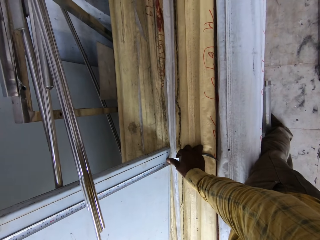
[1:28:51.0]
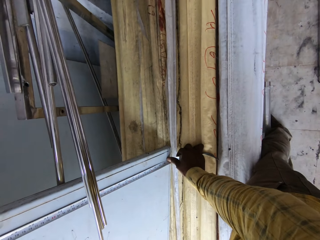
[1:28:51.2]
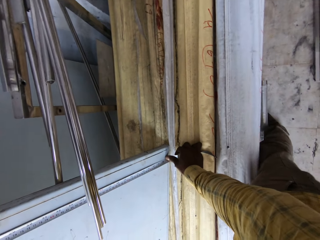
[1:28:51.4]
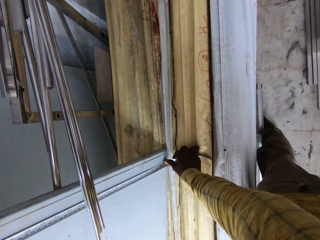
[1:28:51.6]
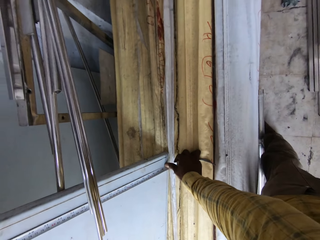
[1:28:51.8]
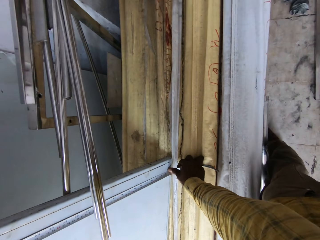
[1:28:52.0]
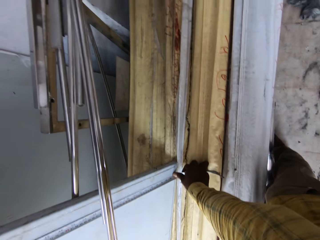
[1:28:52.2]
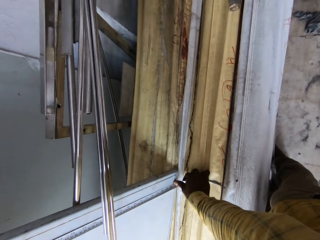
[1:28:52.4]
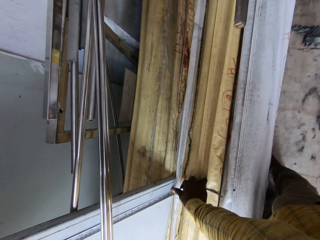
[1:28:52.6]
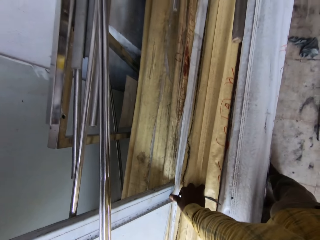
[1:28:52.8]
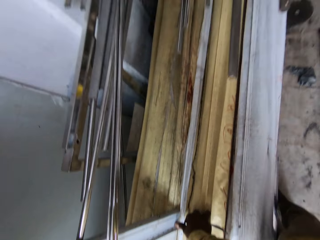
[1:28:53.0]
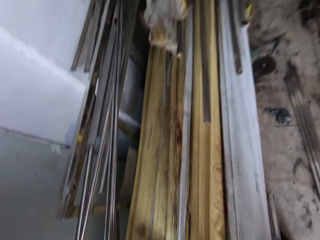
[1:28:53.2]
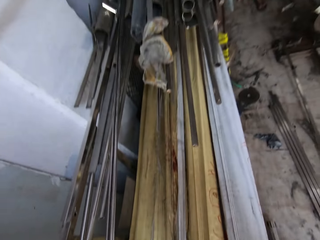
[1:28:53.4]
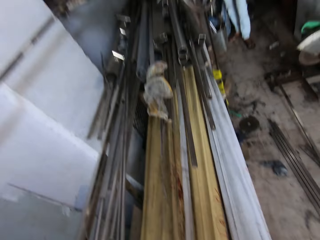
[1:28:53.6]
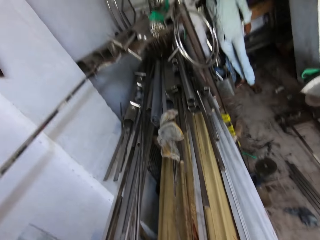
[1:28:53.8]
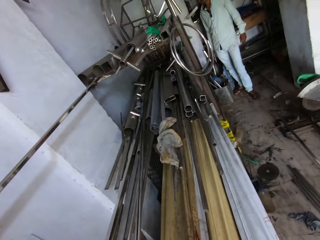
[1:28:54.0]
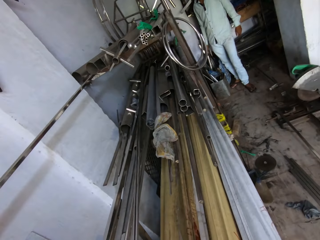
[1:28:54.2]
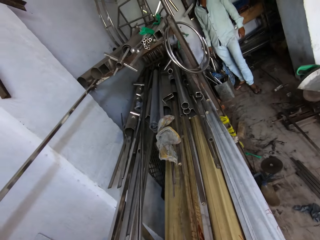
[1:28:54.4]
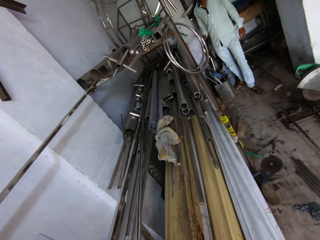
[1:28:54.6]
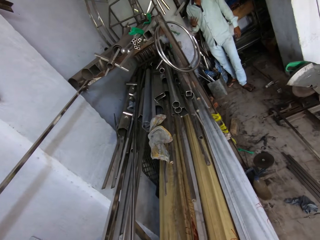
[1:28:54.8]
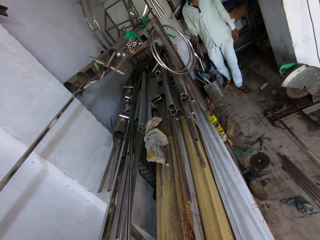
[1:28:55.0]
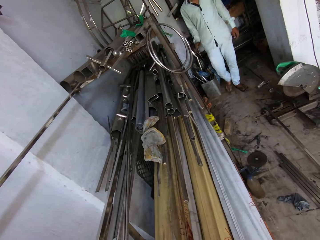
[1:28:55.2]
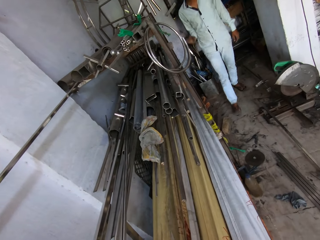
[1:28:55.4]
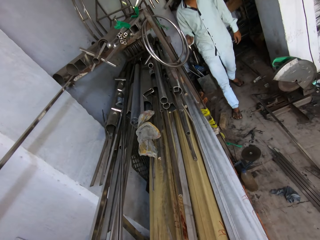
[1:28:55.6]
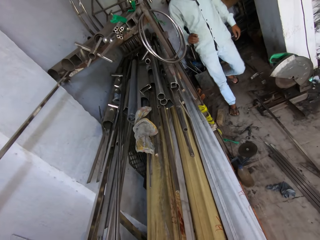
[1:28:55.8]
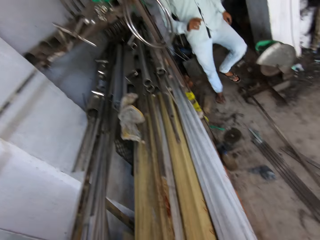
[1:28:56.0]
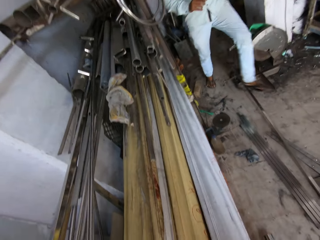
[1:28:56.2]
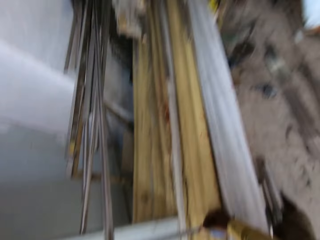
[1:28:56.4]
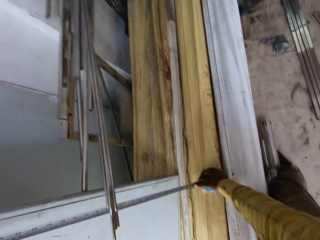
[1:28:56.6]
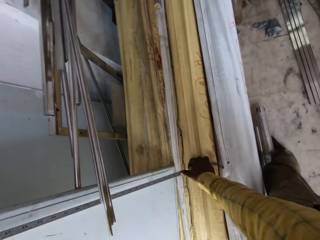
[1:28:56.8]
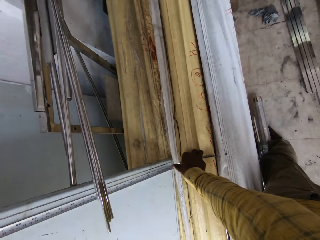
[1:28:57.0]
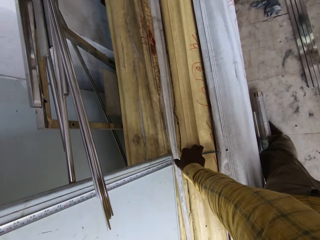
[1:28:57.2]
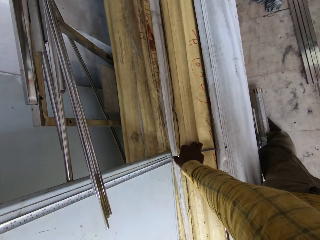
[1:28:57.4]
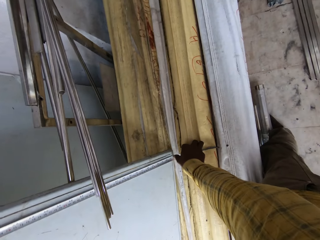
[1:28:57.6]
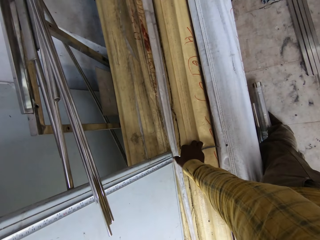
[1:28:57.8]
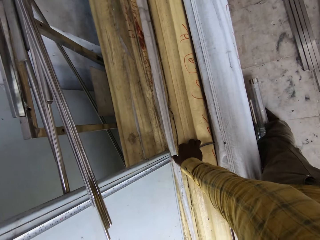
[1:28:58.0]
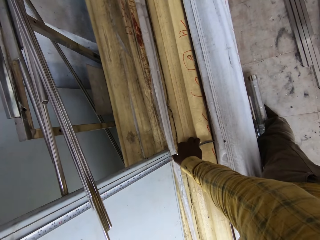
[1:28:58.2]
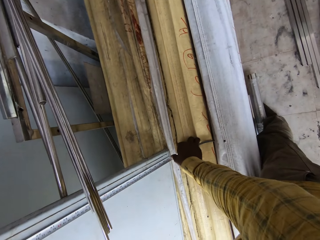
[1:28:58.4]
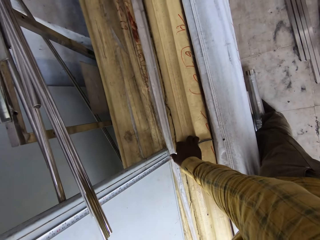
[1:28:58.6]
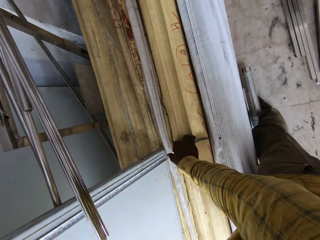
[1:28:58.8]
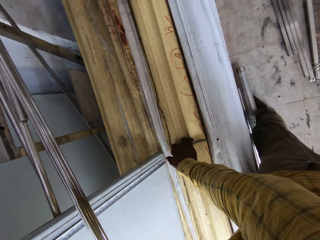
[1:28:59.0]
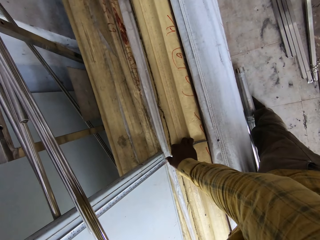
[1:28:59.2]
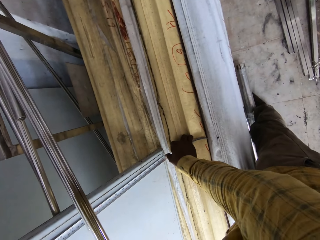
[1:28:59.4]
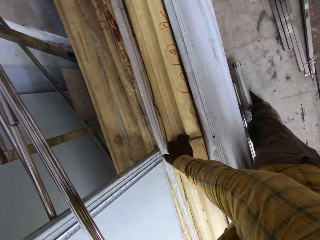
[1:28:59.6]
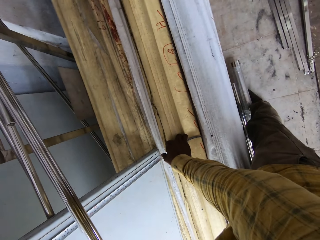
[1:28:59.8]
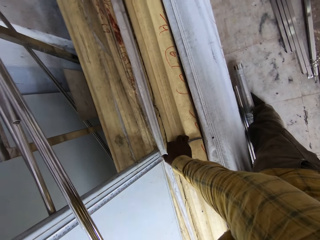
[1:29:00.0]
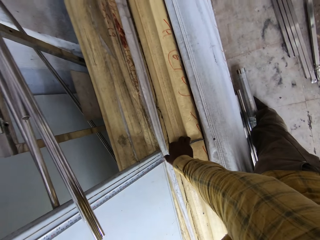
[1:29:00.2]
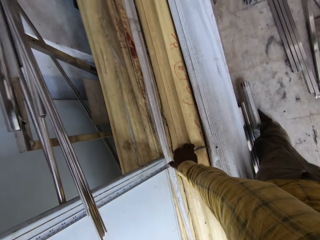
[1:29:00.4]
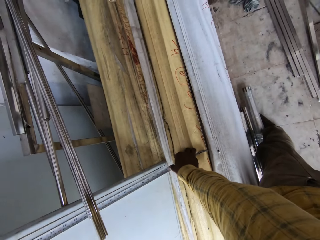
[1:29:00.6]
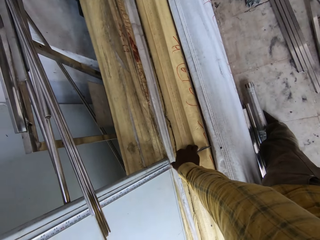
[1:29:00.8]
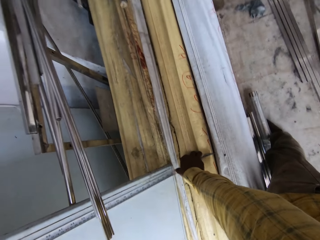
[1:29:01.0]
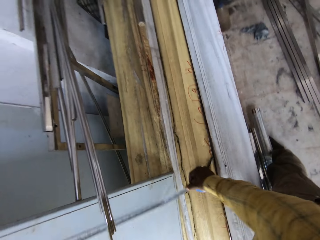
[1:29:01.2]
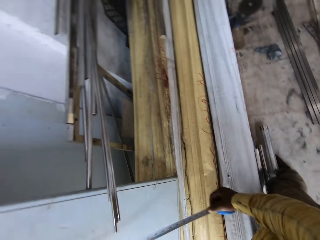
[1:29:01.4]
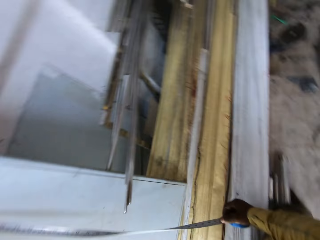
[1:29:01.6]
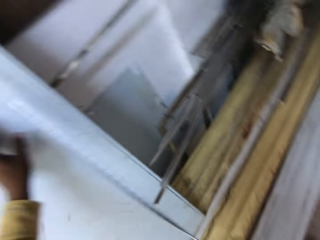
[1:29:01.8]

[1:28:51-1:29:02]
The camera wearer communicates to a person. The person walks around. The camera wearer measures the board with a measuring tape.

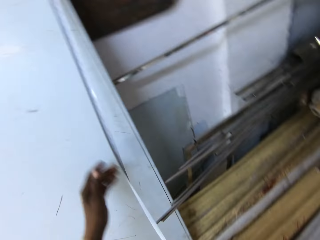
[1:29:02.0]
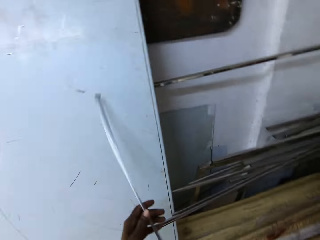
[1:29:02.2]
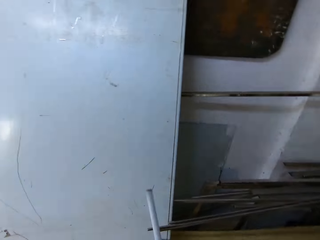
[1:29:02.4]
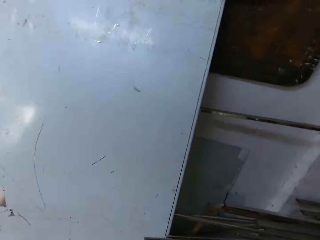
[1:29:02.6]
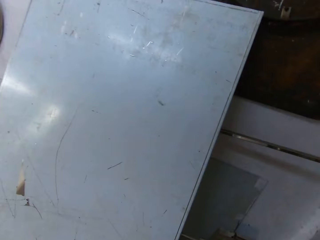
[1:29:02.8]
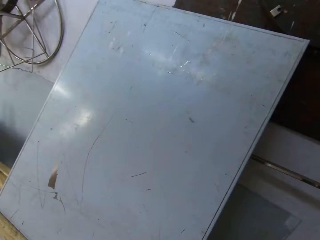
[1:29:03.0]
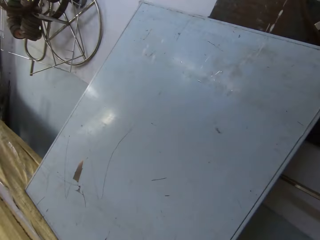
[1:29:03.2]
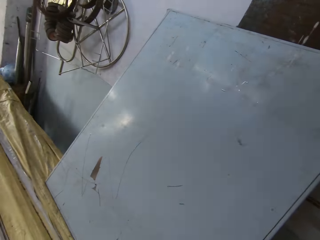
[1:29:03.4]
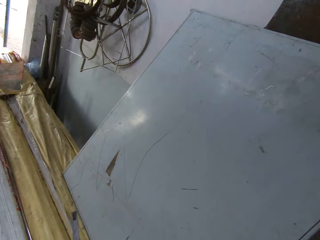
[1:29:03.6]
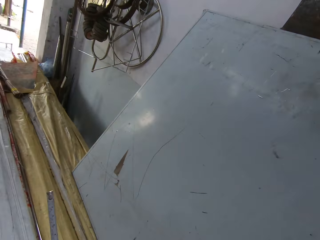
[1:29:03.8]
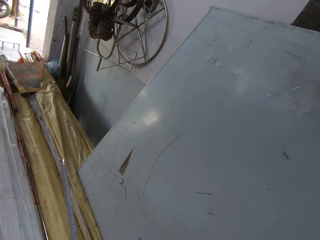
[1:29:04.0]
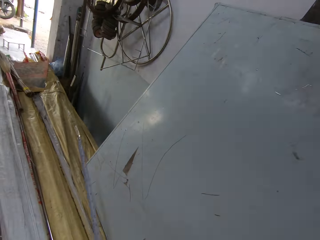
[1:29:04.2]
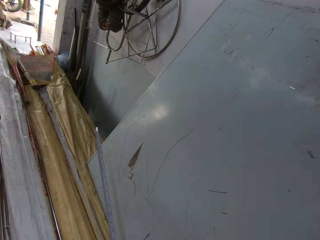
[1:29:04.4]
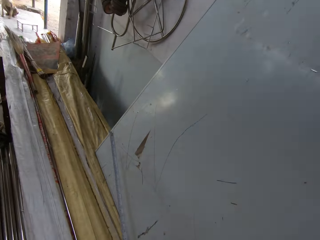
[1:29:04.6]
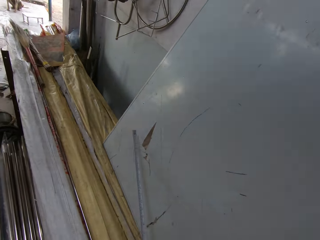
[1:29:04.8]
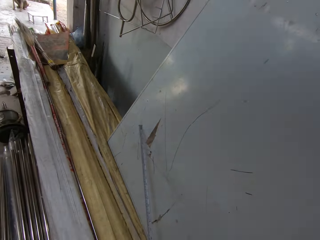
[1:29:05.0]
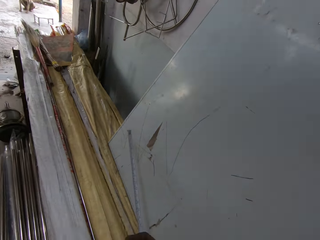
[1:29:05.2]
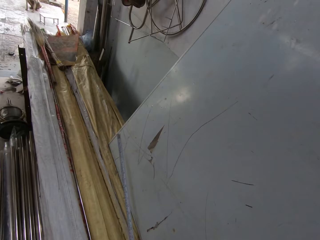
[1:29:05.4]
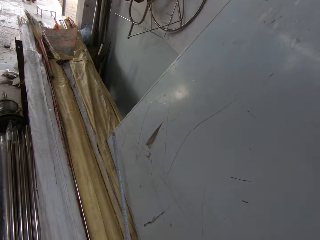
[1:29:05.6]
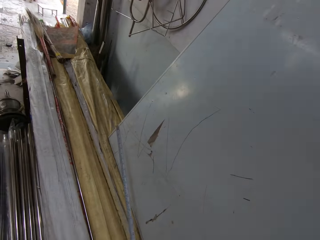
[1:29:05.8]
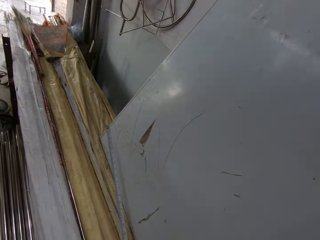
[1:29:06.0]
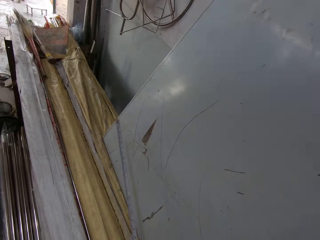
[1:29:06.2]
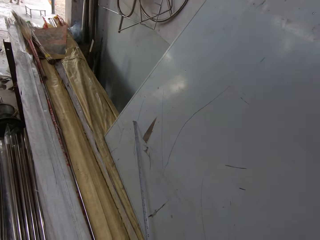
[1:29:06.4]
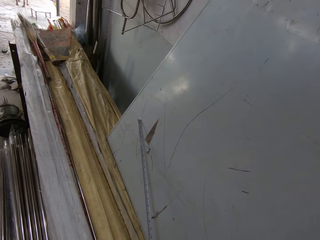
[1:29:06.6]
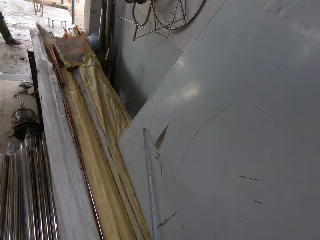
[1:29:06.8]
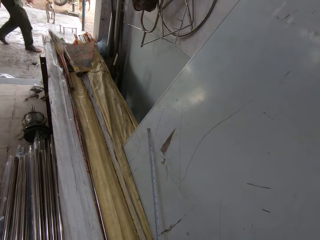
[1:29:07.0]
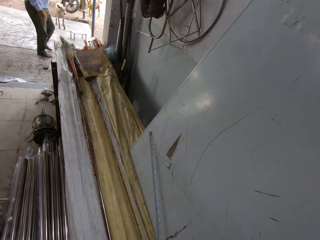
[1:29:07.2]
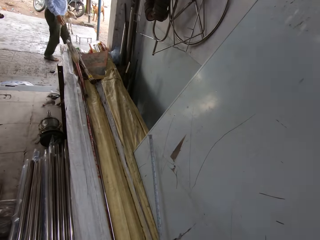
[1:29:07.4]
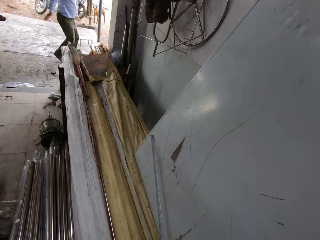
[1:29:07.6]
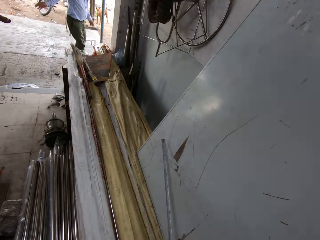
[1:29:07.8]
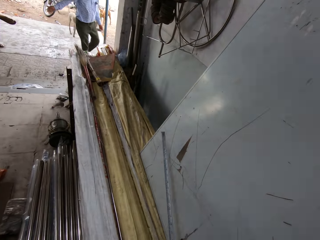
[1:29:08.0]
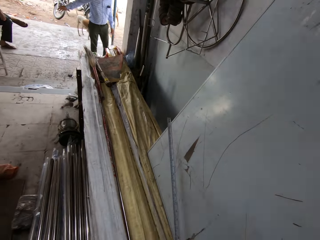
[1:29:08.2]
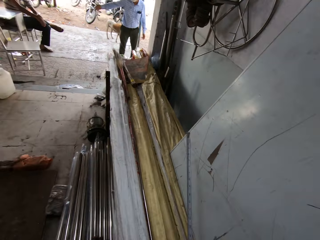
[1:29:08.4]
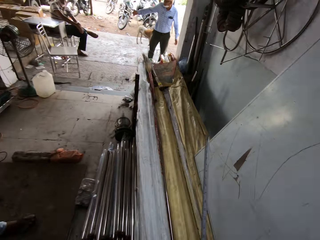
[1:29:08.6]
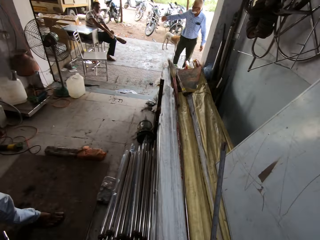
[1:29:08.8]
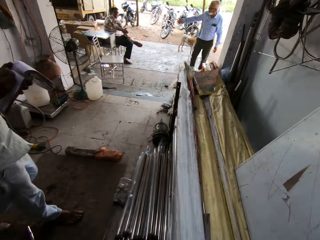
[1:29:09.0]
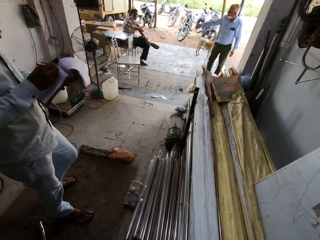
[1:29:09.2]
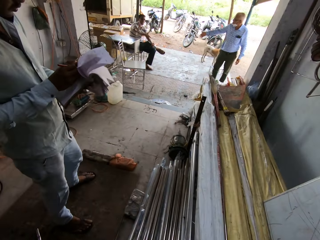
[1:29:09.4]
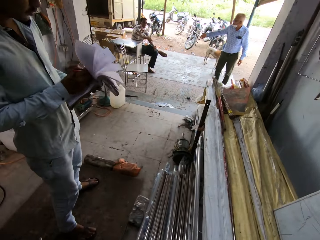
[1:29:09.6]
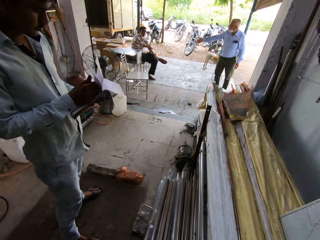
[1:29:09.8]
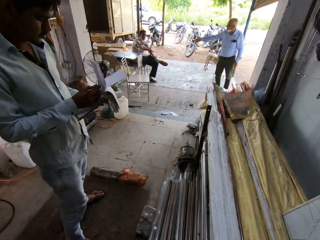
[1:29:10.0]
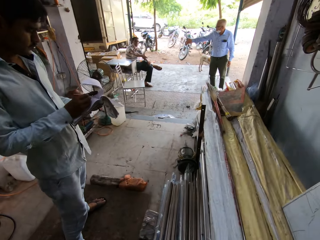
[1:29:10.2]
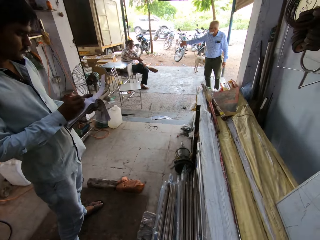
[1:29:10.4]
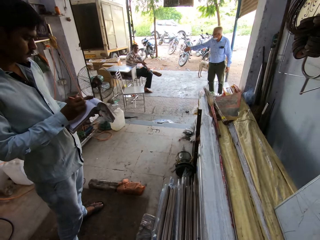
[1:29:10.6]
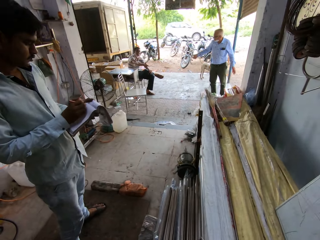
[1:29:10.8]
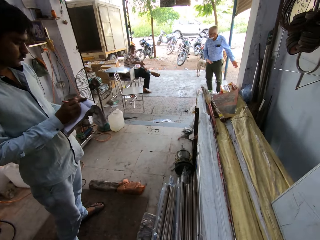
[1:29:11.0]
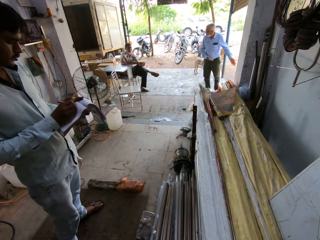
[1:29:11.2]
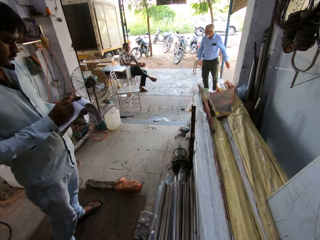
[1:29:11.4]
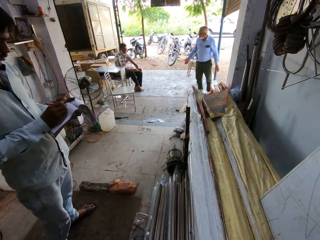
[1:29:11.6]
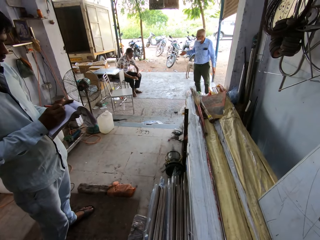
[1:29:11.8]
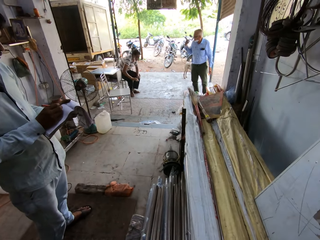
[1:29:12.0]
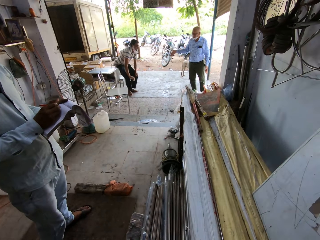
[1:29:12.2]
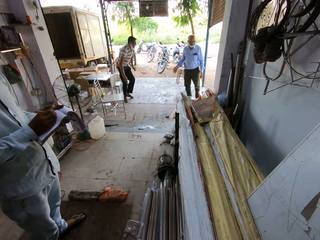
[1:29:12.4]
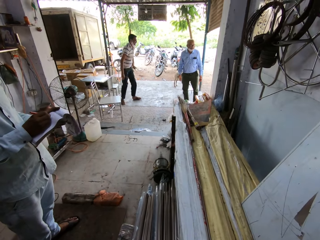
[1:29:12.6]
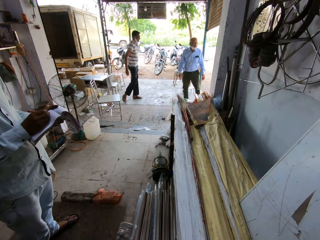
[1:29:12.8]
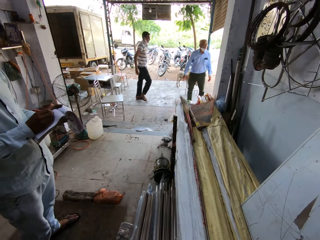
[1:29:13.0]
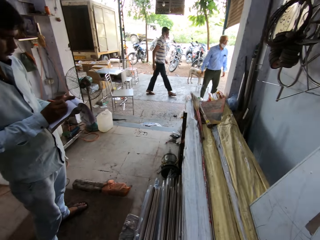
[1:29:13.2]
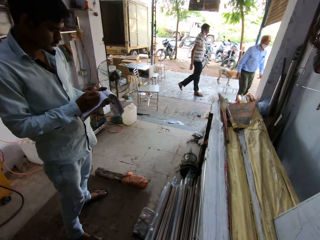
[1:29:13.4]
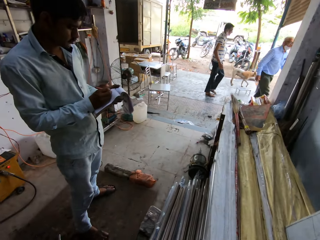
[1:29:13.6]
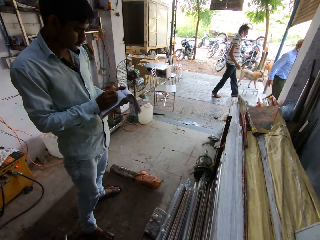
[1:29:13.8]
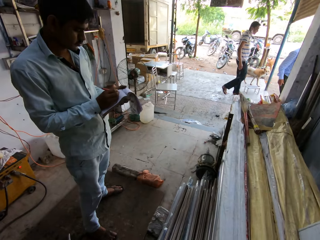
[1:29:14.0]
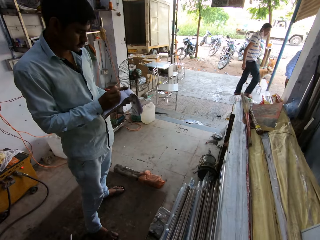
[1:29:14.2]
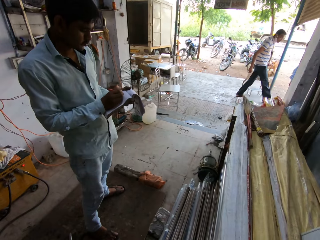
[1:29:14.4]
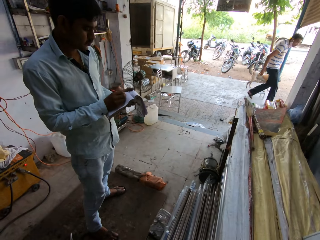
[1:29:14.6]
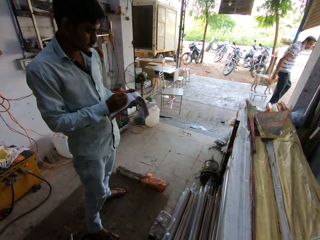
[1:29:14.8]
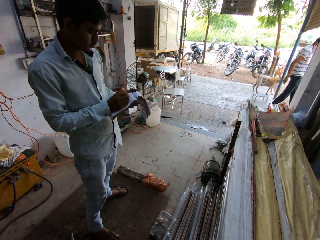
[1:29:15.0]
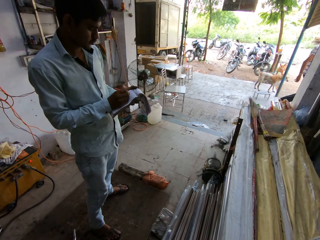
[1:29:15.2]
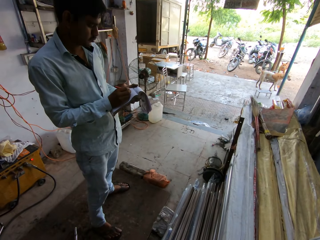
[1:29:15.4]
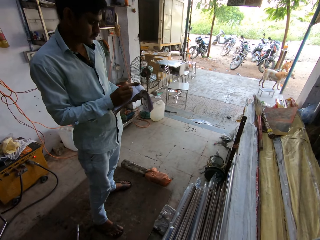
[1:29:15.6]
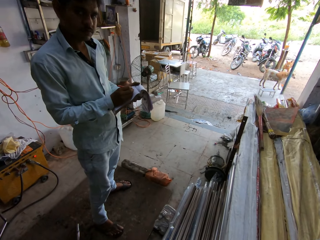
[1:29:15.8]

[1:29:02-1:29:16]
The camera wearer looks around. A person walks around. Another person holds a book. The second person writes on the book with a pen. A third person walks around.
